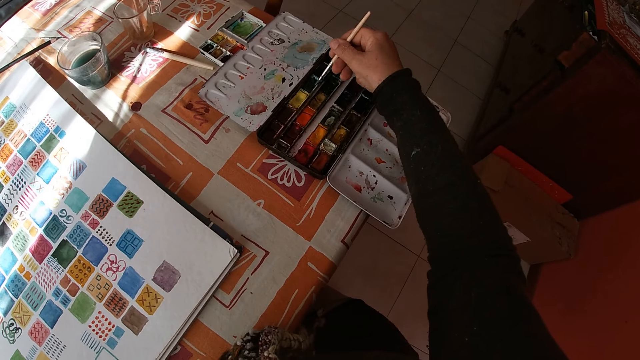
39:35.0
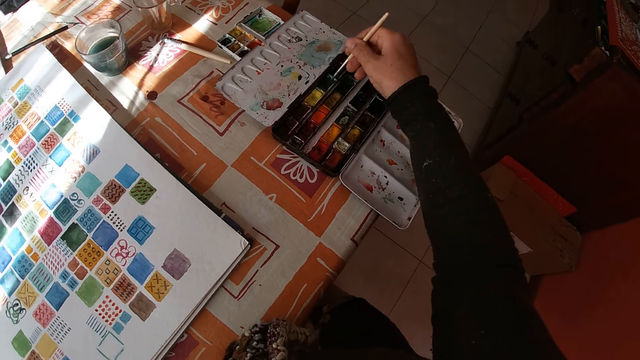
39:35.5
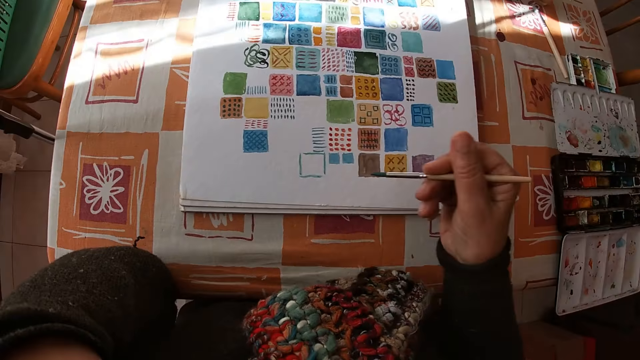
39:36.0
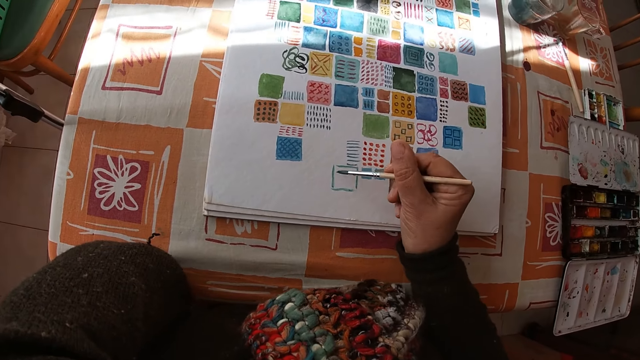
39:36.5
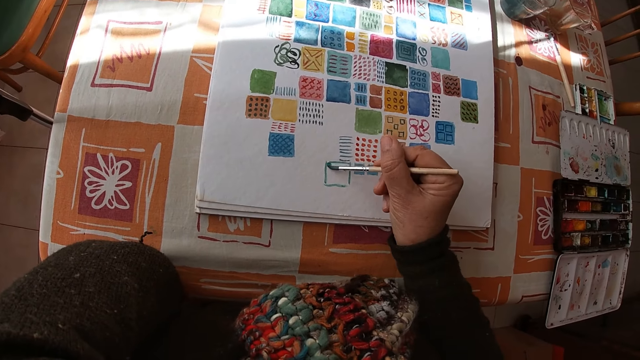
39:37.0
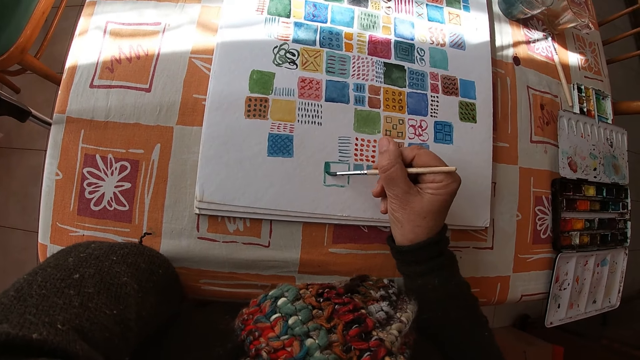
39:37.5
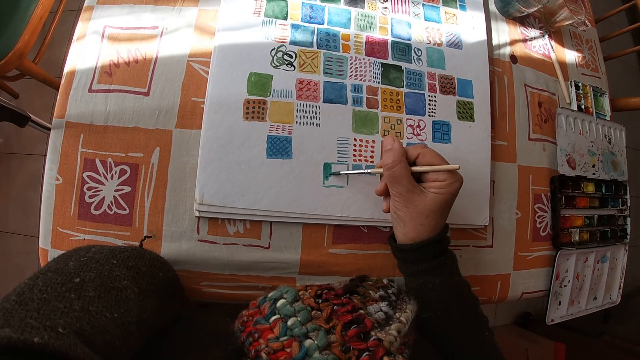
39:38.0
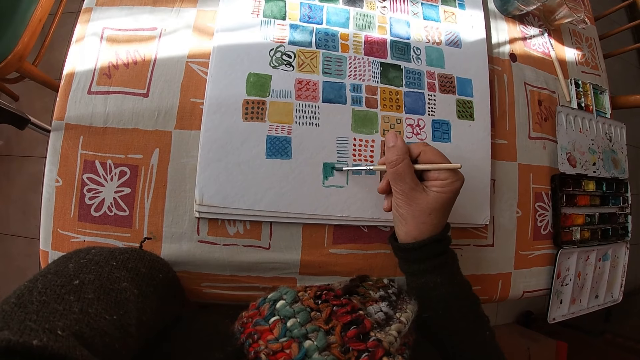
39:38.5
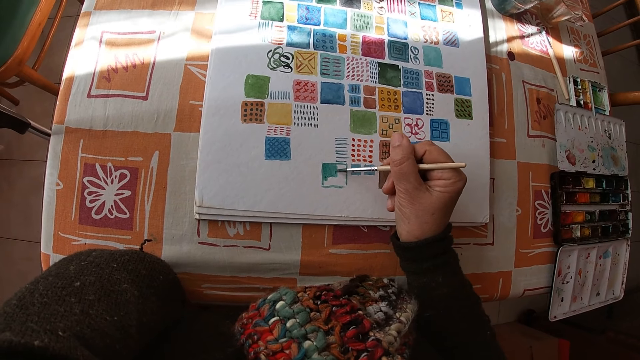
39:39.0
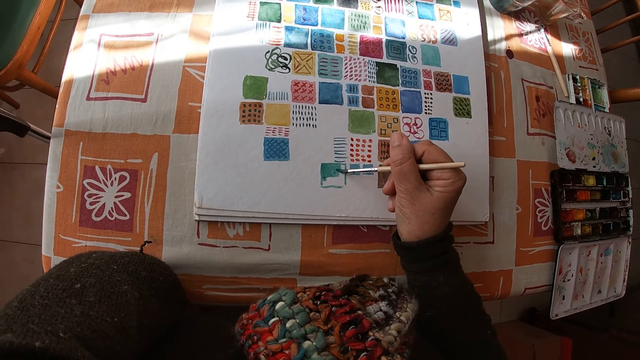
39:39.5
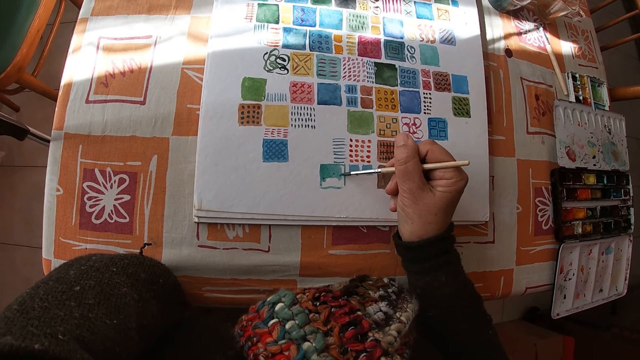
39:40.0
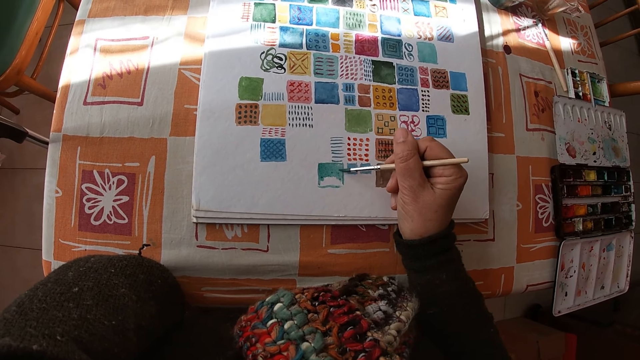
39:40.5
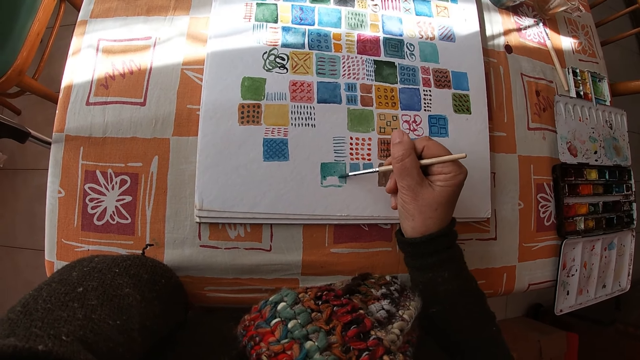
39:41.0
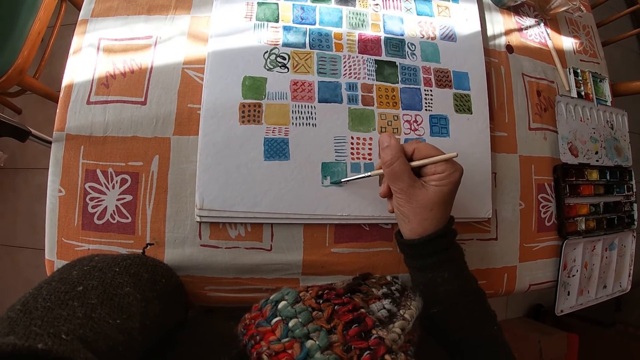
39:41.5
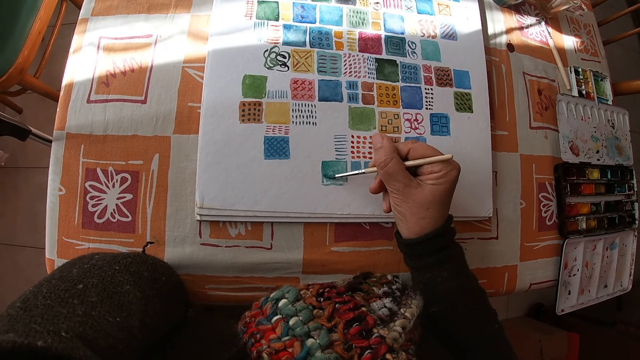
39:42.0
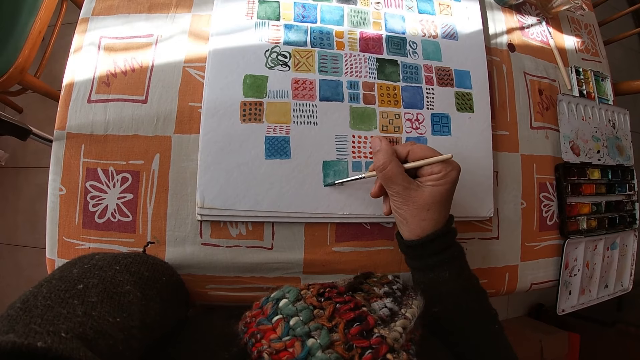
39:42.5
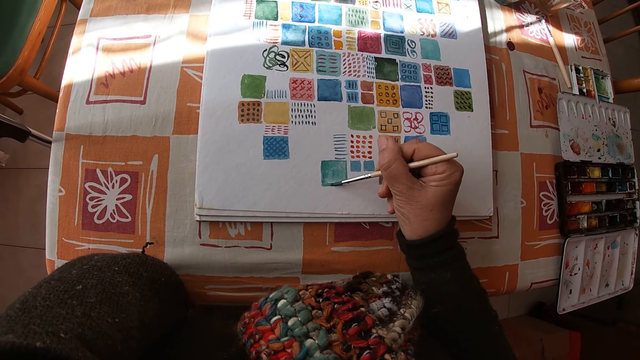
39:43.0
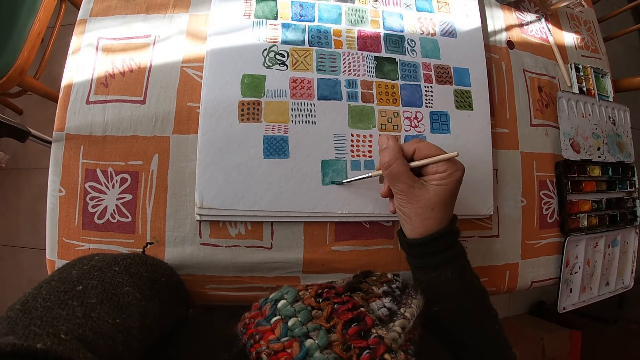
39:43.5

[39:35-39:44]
The camera wearer applies the paint on the paintbrush. She paints on the canvas pad on the table with the paint brush in her right hand.

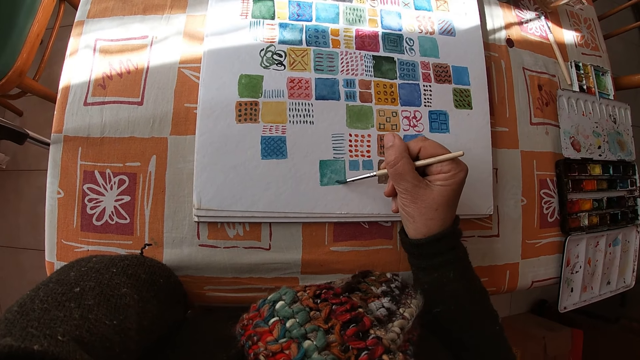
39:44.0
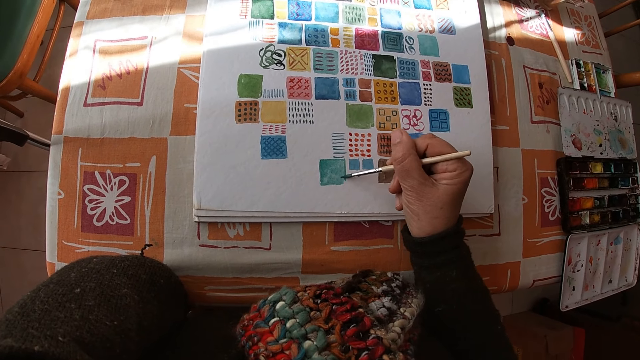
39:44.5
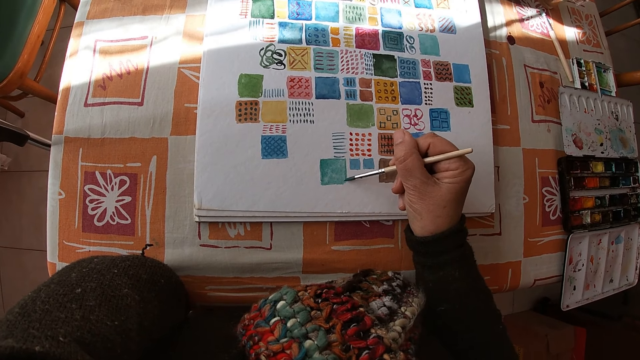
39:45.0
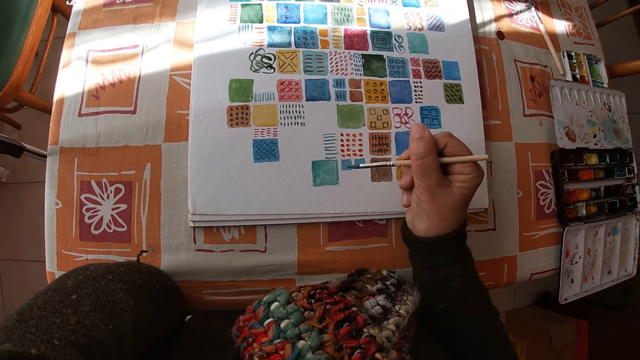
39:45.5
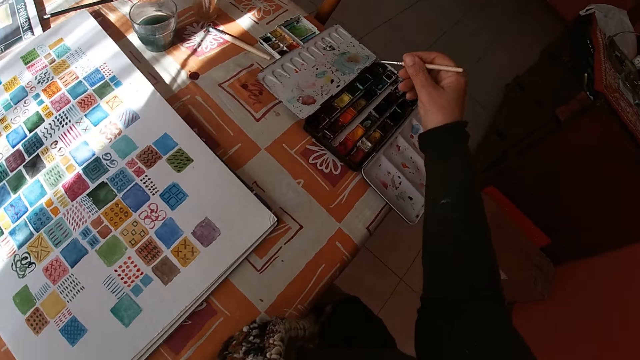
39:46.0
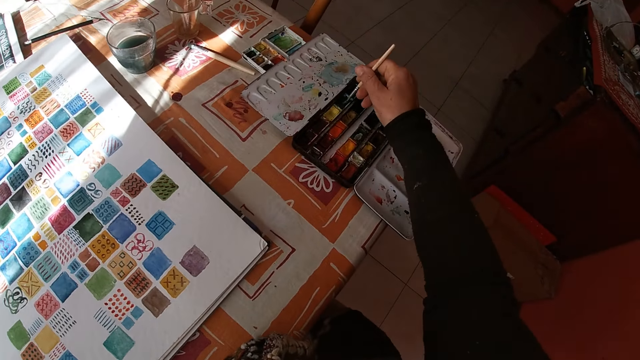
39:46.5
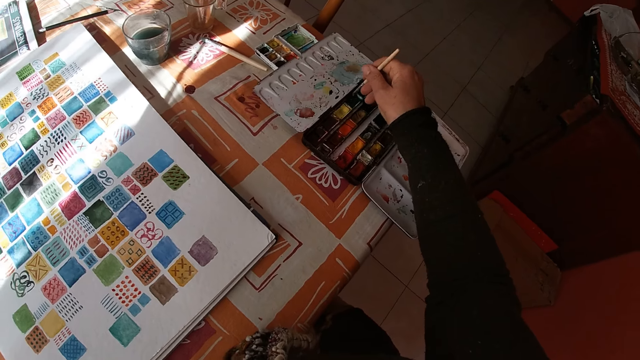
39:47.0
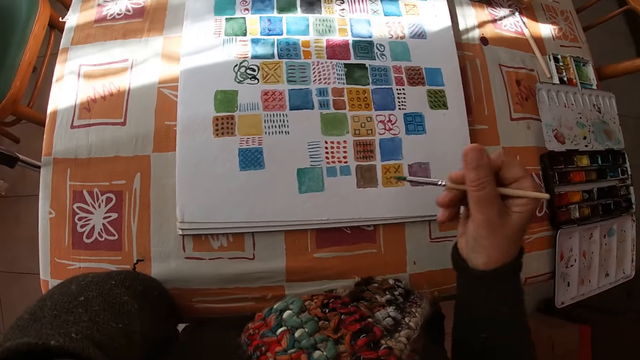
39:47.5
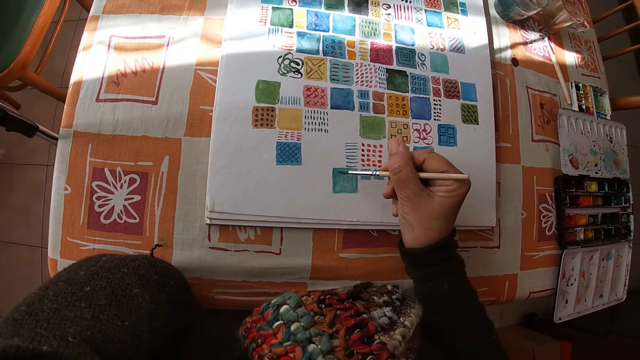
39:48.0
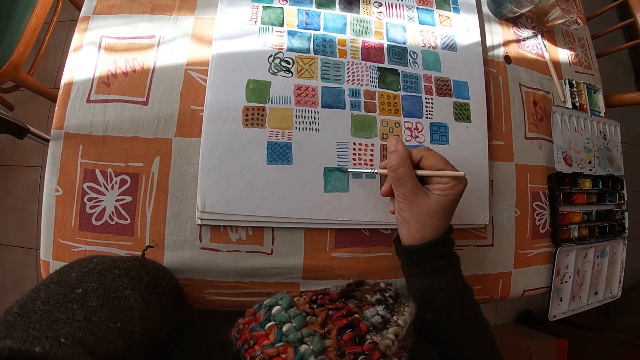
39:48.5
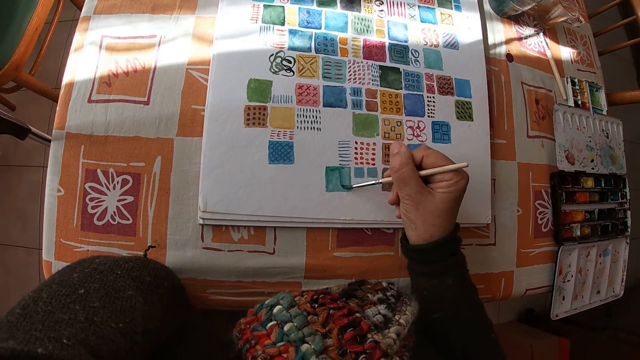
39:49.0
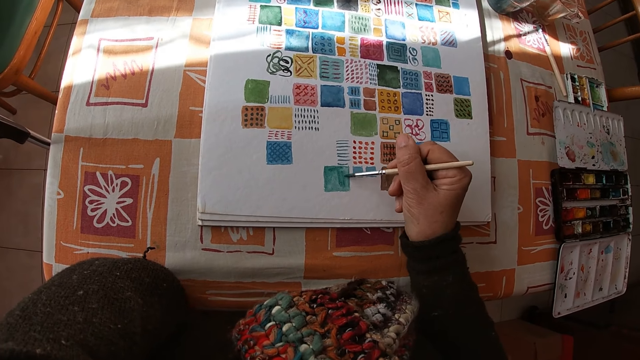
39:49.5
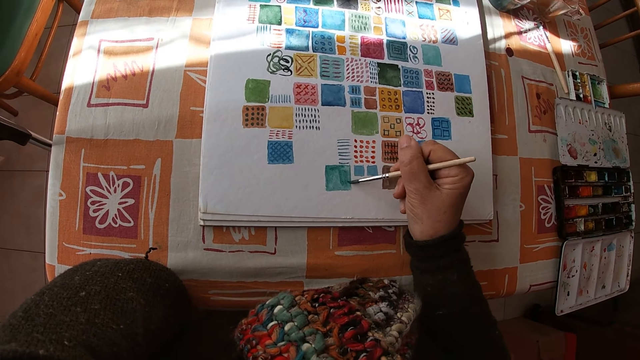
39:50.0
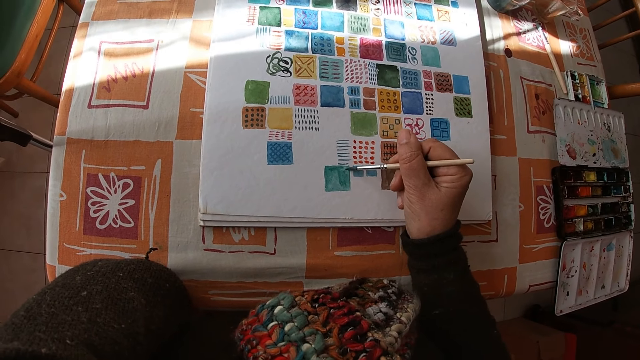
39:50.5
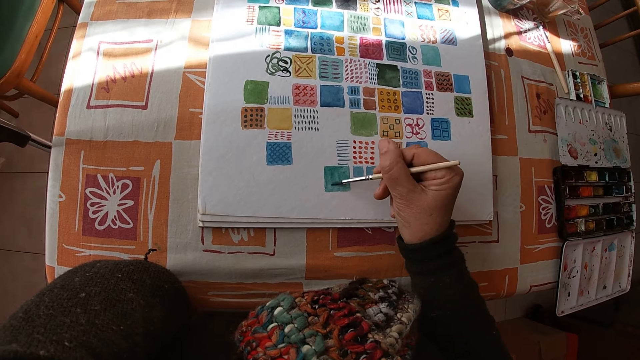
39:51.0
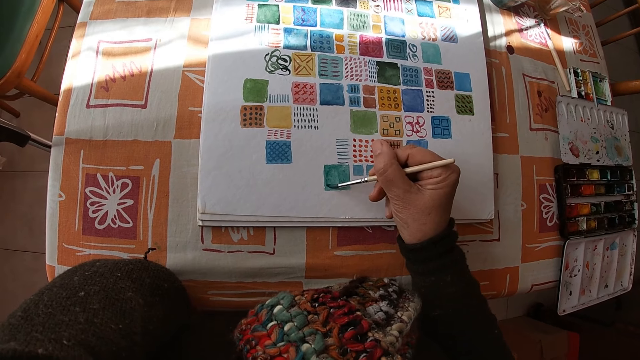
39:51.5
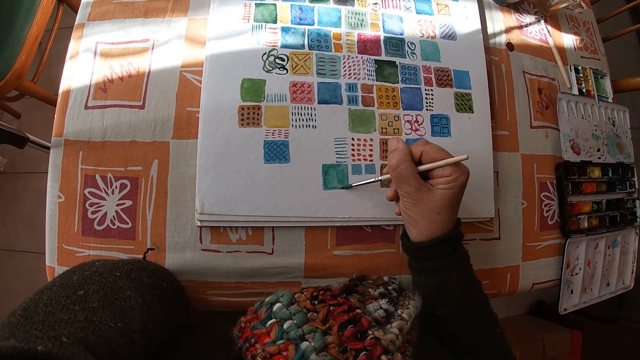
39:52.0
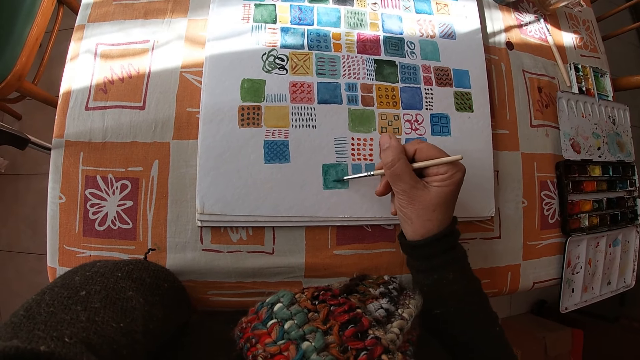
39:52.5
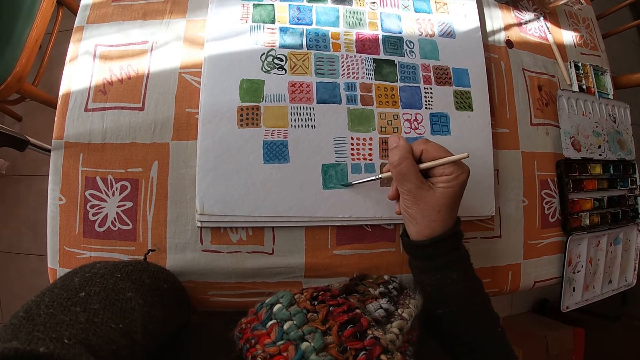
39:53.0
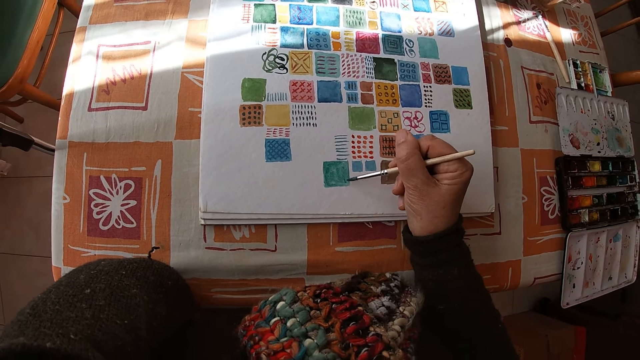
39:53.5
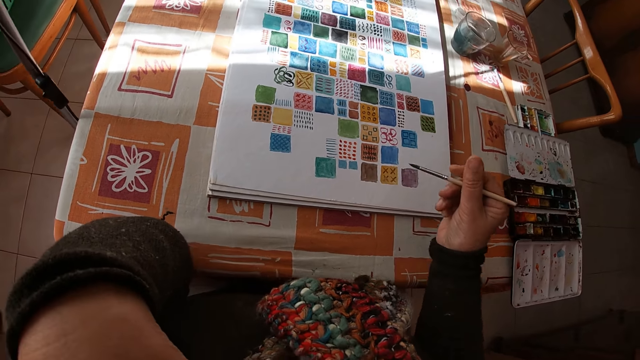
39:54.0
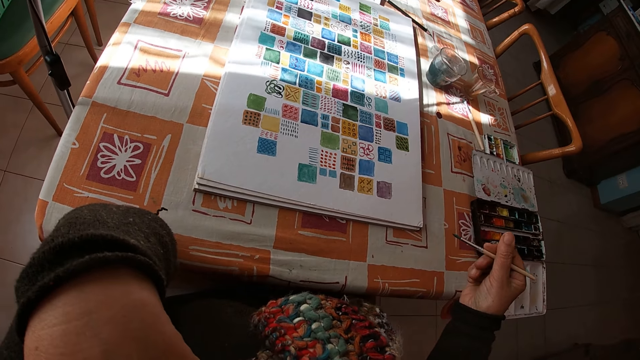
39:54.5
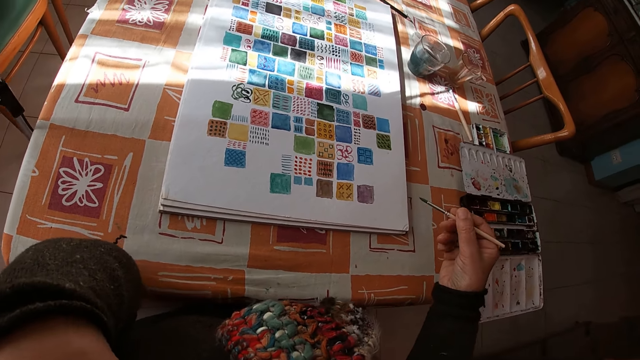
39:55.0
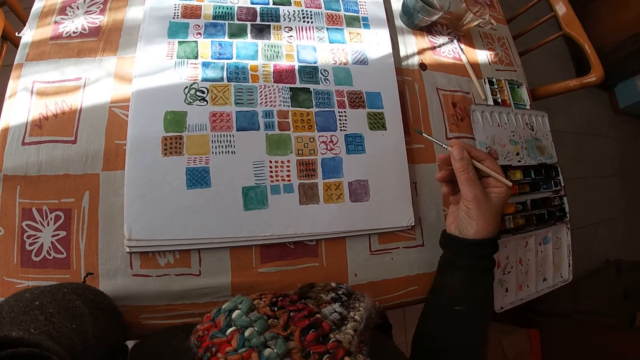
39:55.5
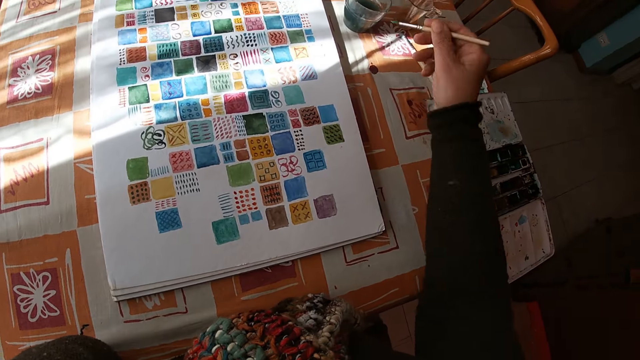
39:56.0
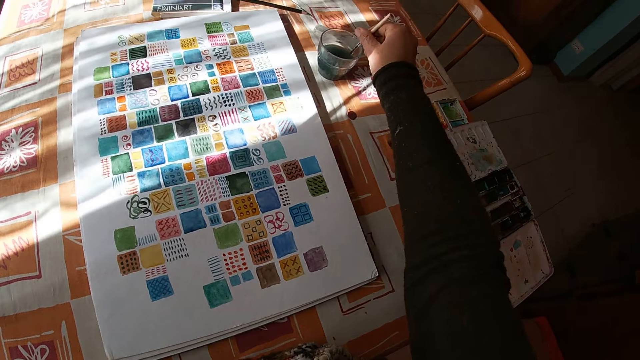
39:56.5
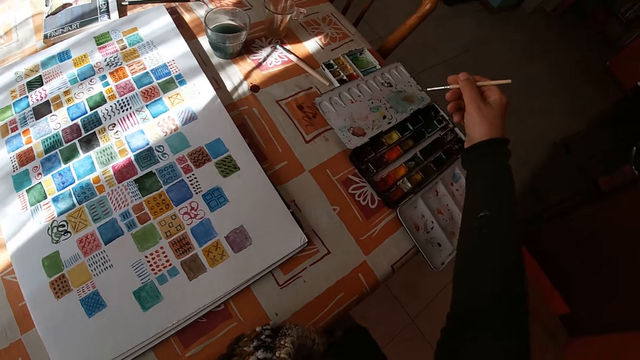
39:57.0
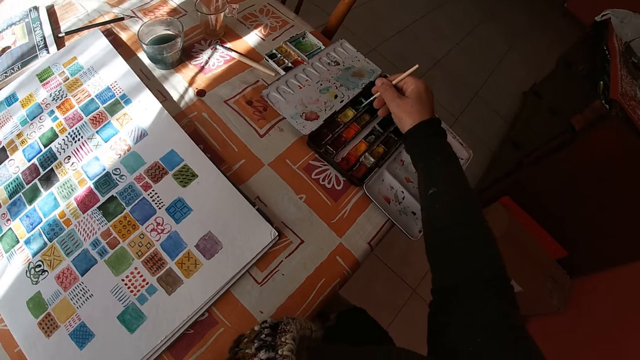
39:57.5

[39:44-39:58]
The camera wearer dips the paint brush in the color palette on the table with her right hand. She paints on the canvas pad on the table with the paint brush in her right hand. She holds the paint brush. She rinses the paint brush in the bowl of water on the table with her right hand.
